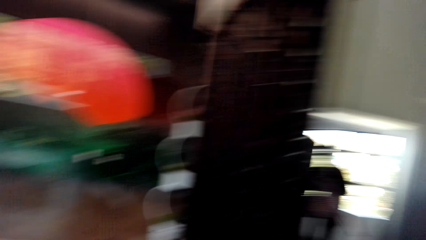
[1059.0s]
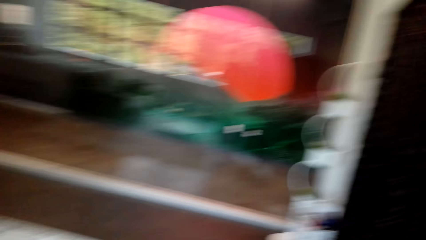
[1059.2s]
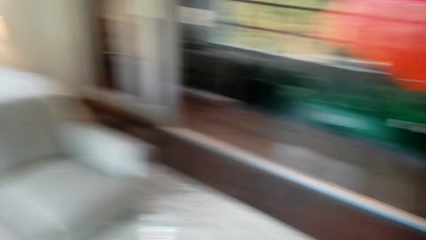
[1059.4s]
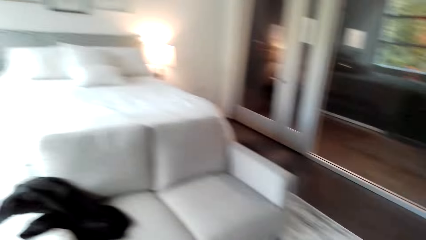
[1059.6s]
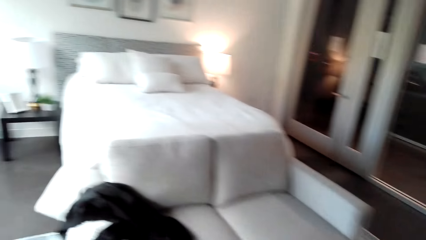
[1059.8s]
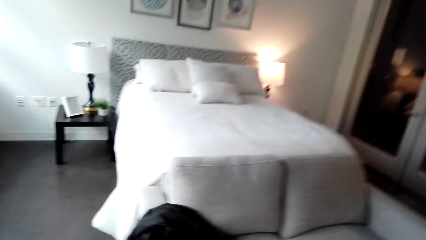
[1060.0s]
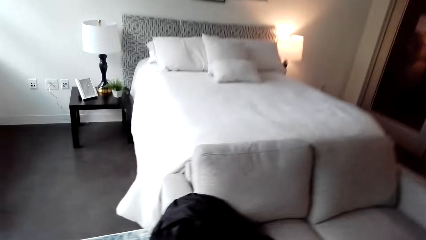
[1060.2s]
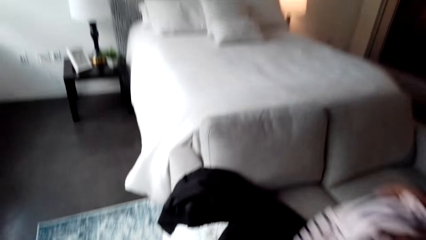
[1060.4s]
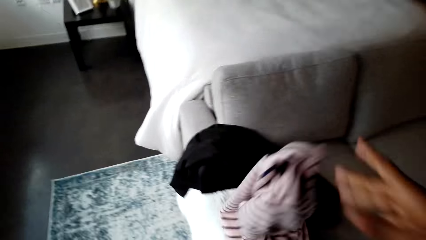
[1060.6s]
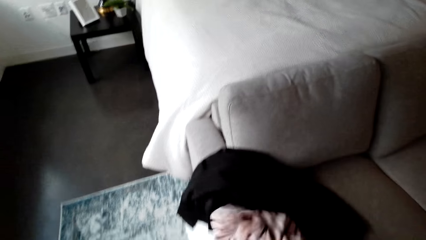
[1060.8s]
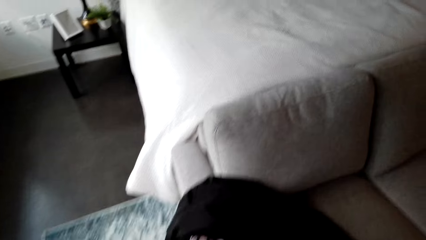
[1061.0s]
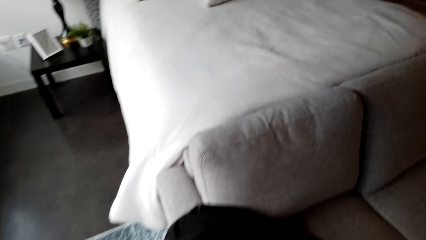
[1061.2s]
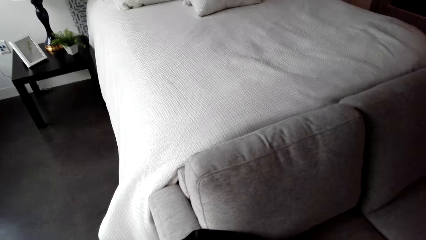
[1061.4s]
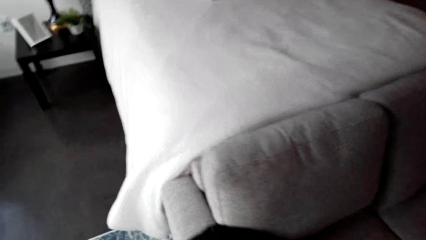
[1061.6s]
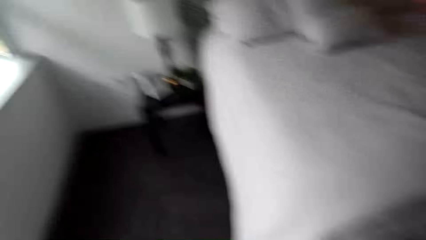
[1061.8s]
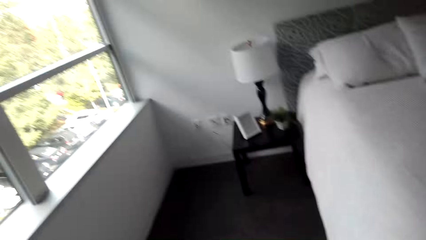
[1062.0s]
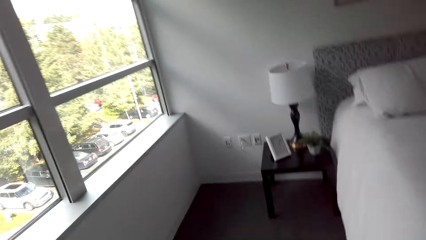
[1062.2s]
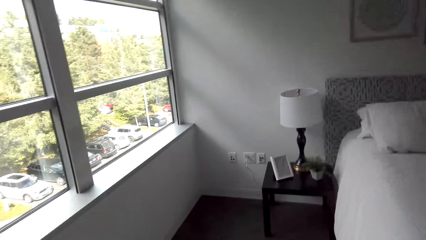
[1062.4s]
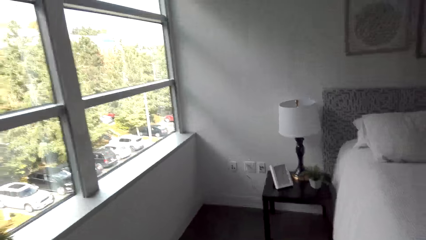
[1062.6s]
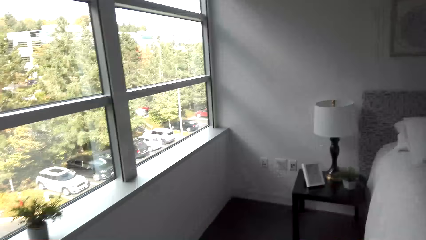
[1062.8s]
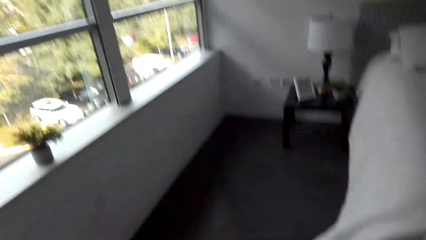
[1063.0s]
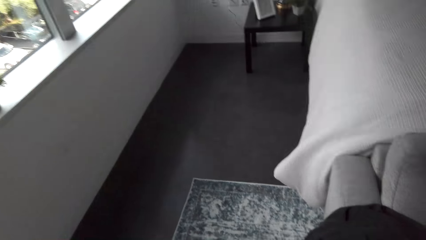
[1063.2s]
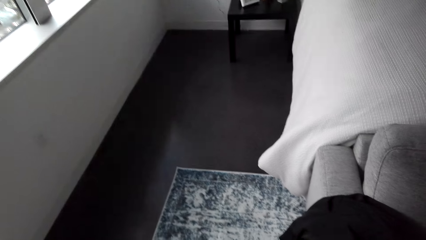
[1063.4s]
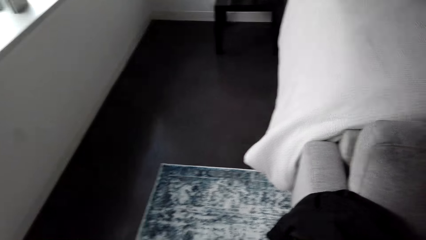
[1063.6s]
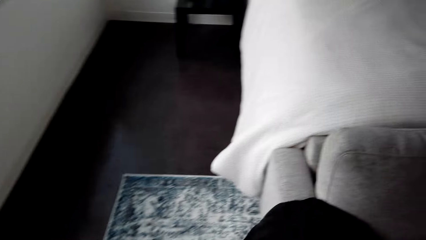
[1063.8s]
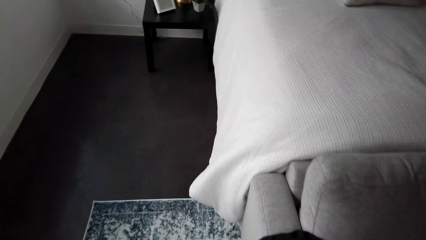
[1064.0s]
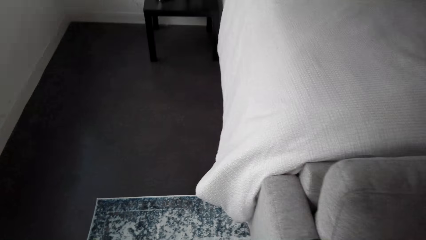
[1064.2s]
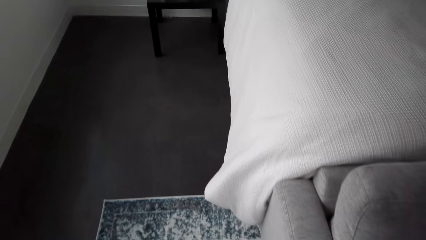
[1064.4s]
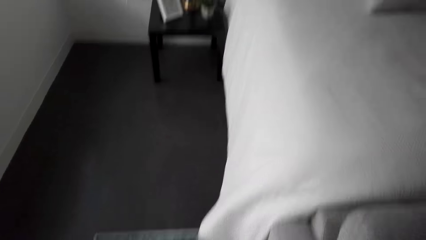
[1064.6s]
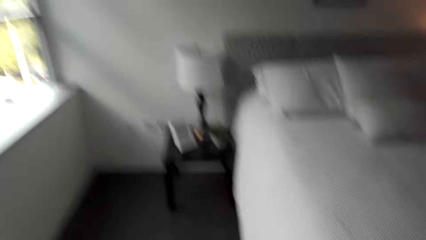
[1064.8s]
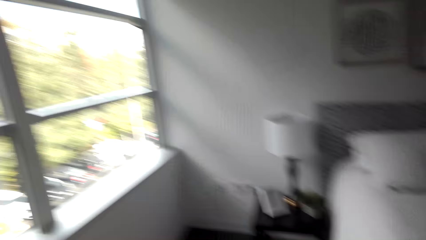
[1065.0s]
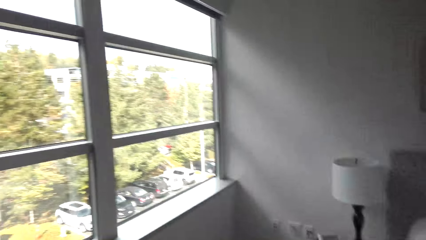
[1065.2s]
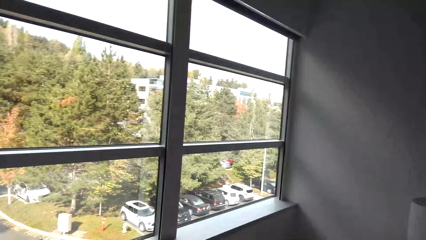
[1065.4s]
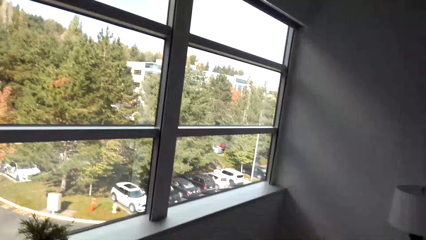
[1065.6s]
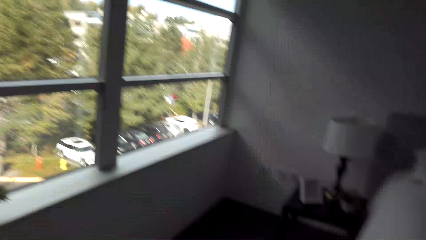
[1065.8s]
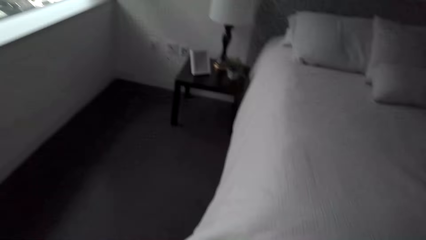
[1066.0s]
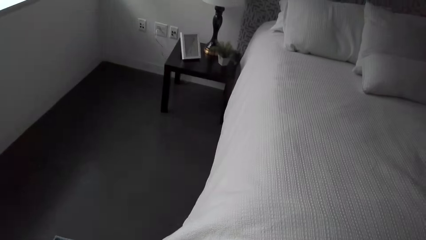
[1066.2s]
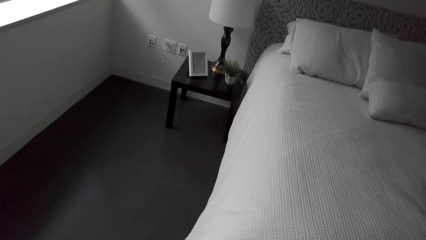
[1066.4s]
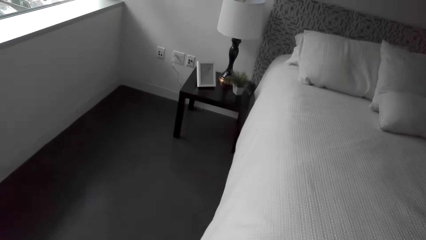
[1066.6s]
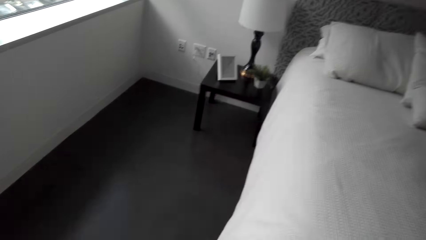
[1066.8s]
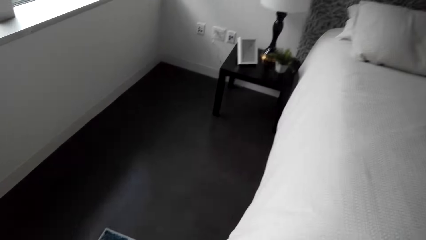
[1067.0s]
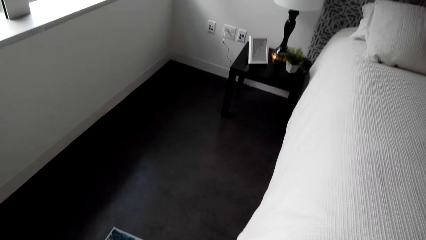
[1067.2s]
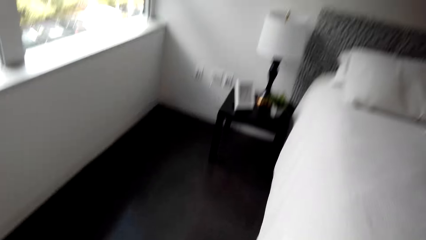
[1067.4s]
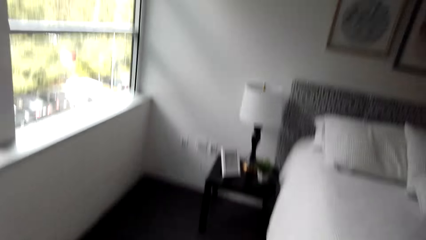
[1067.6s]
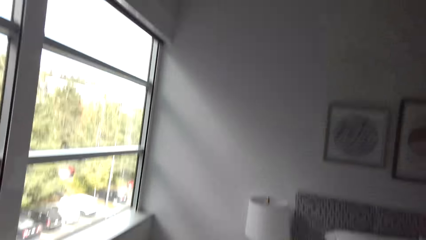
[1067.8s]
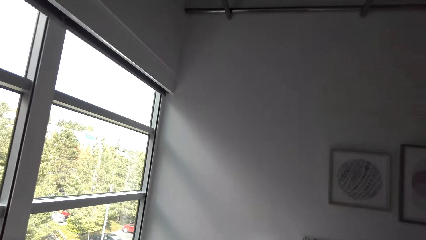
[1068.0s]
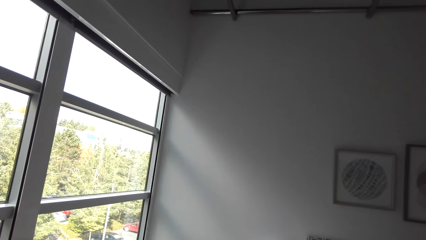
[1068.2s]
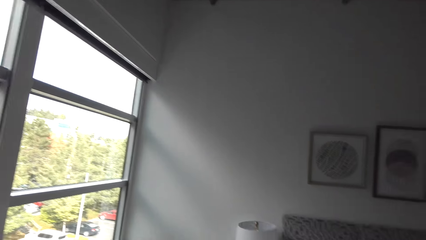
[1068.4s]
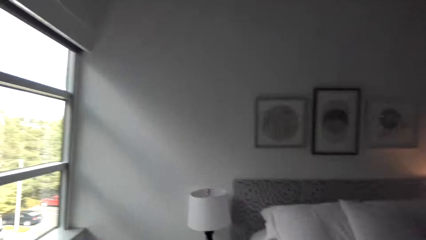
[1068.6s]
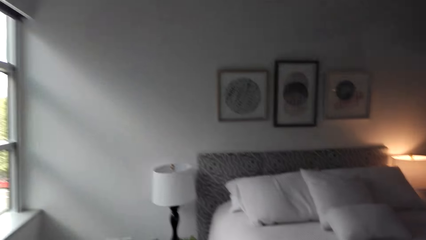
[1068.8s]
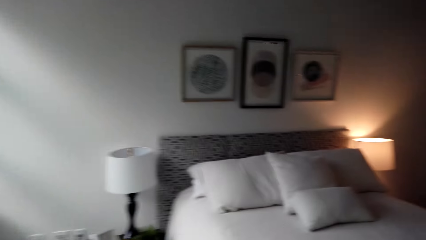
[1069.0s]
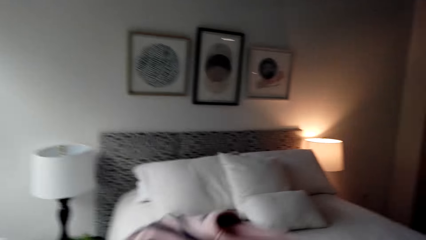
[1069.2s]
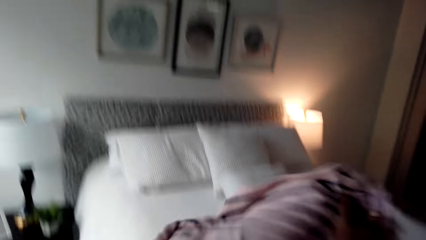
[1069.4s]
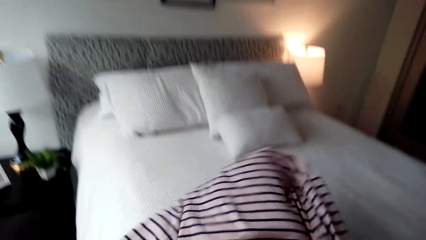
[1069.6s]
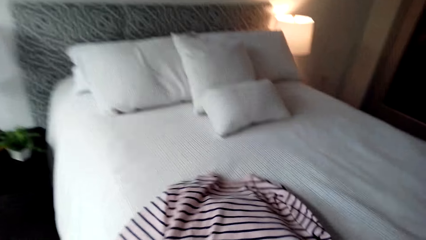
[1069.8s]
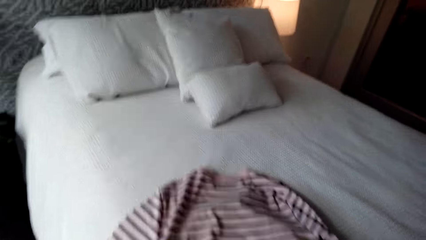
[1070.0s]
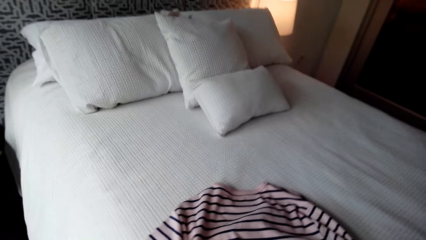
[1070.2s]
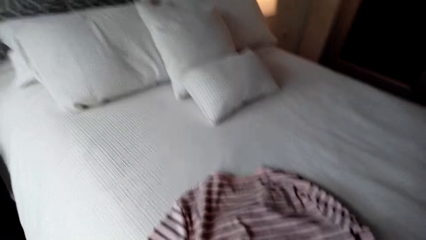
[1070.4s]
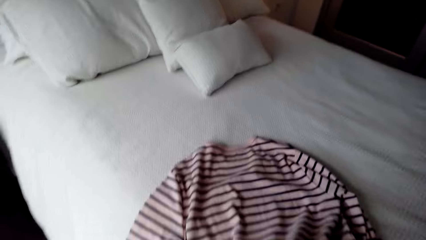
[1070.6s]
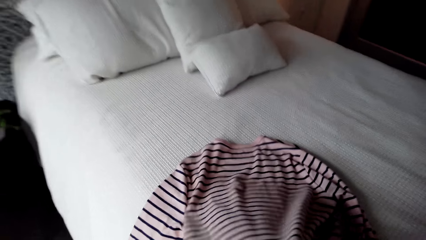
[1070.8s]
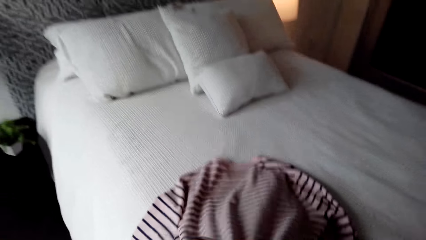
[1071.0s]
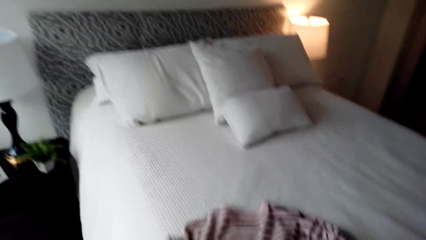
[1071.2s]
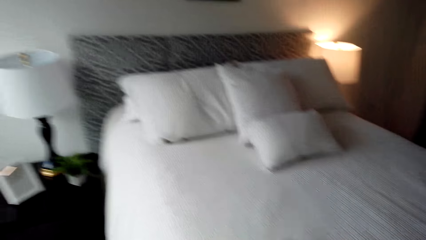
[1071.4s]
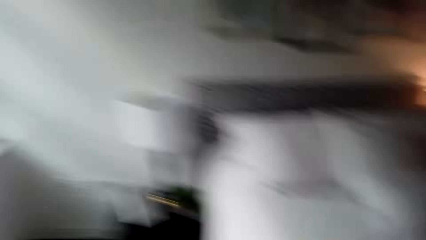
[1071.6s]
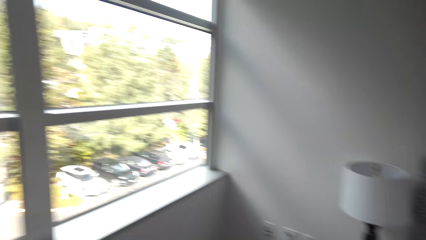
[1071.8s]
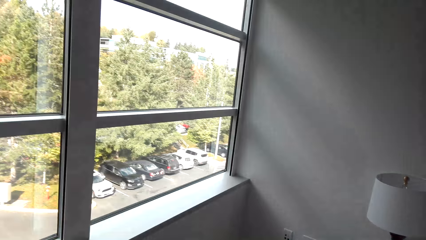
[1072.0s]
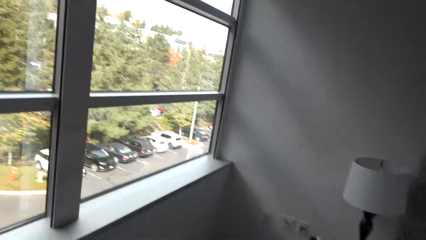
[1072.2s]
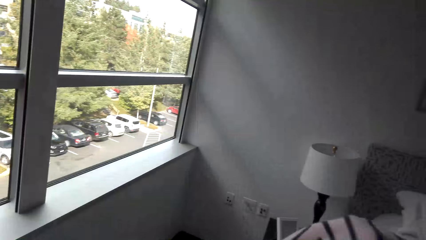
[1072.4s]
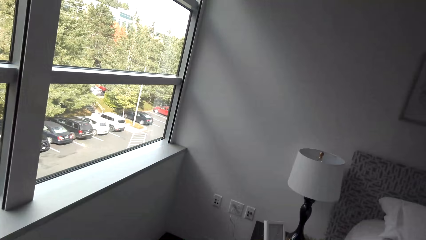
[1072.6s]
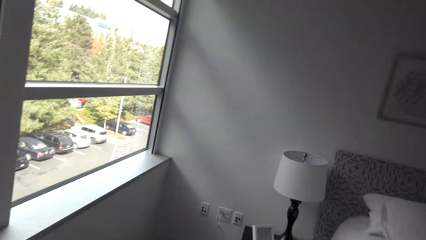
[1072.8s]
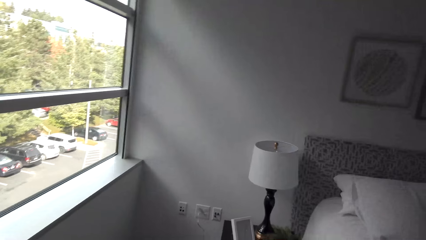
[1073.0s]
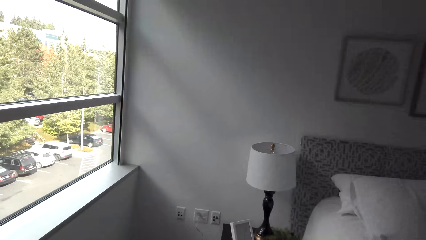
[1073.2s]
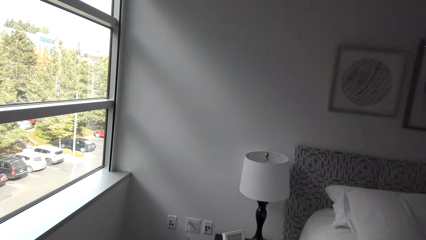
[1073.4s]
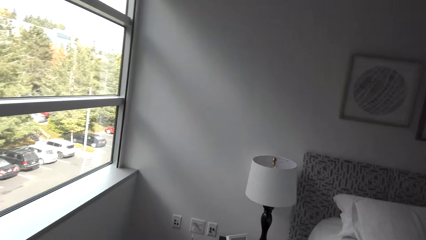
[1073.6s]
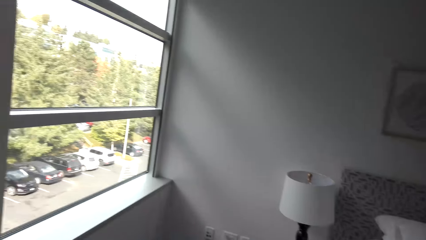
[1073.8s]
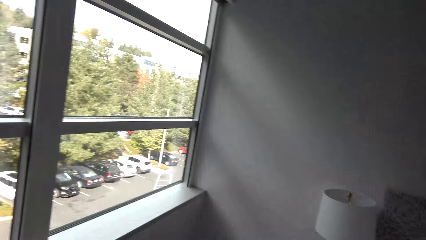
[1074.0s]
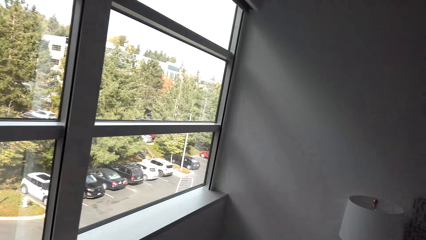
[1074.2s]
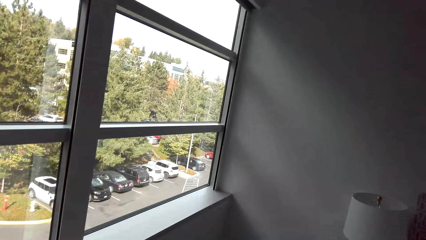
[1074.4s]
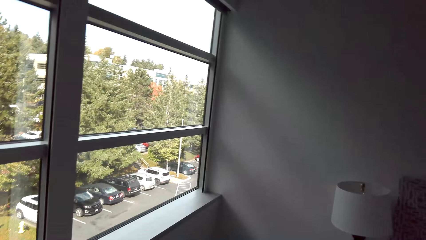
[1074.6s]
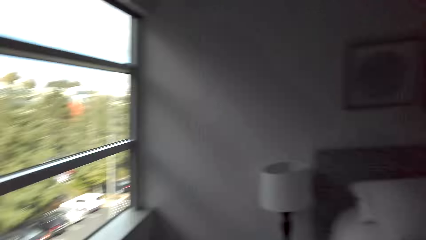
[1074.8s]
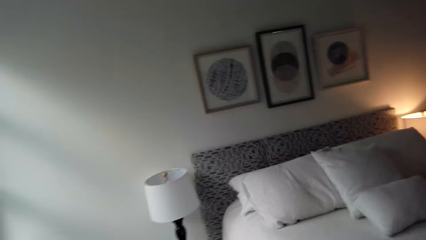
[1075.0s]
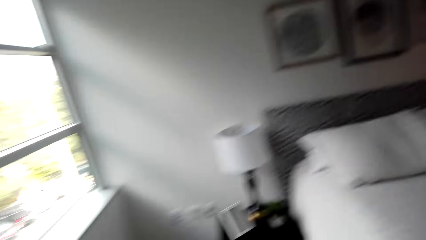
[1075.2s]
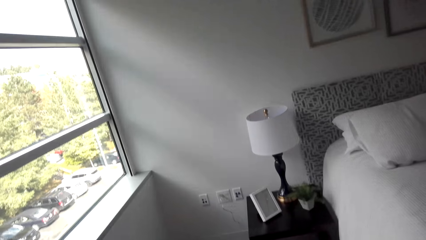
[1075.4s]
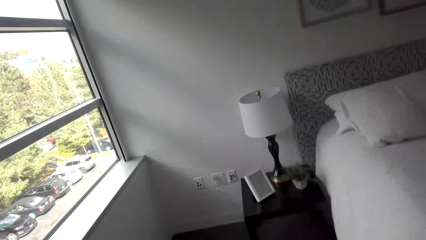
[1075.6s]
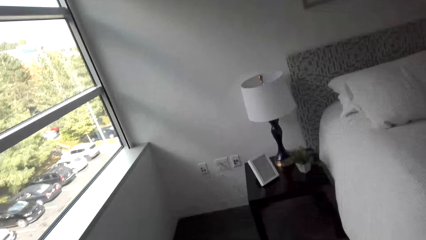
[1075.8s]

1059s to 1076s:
The camera wearer looks at the mirror. They look around. They put the shirt on the chair. They look around. They put the shirt on the bed. They look around. They wear the cloth.
